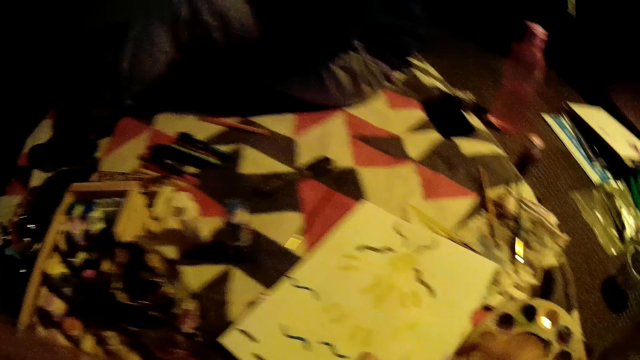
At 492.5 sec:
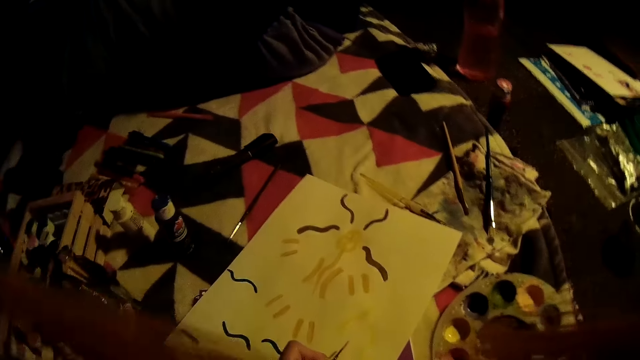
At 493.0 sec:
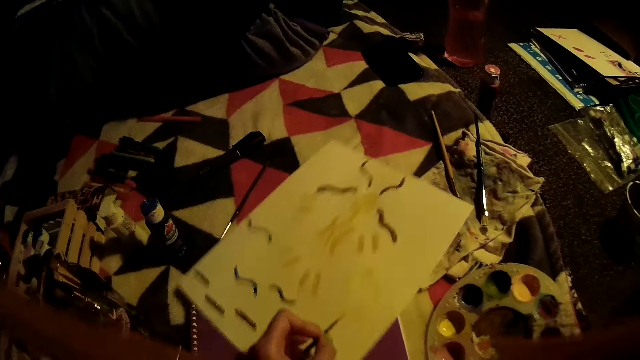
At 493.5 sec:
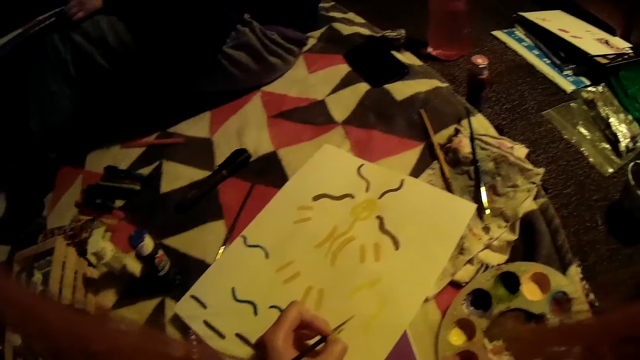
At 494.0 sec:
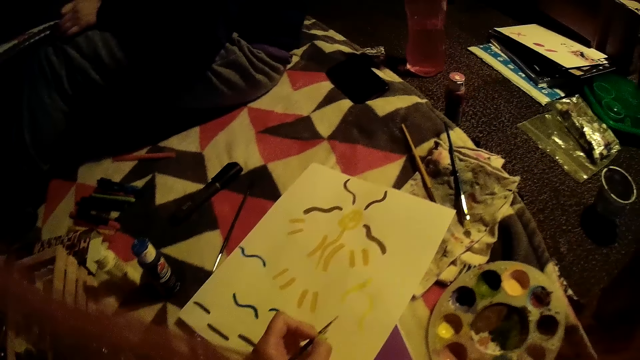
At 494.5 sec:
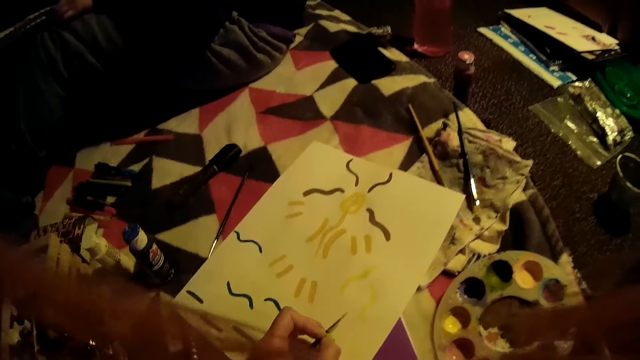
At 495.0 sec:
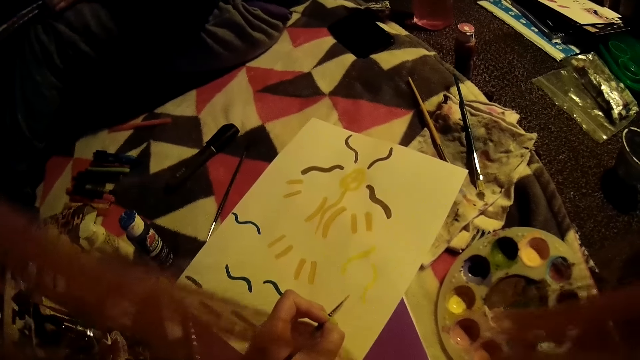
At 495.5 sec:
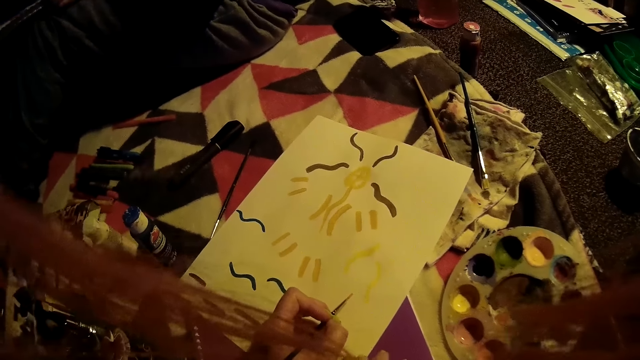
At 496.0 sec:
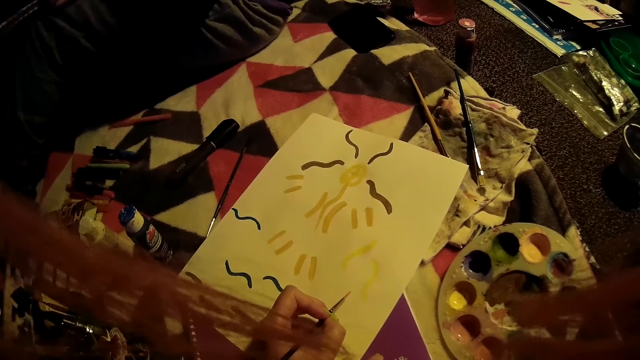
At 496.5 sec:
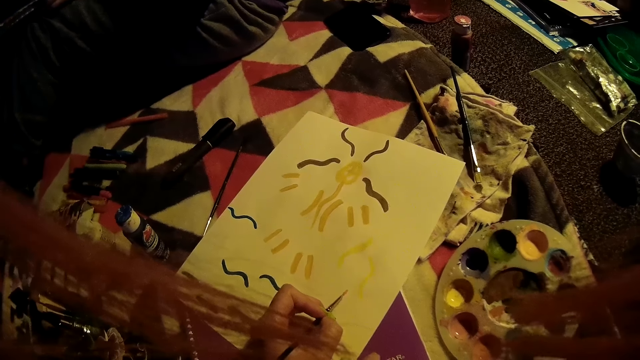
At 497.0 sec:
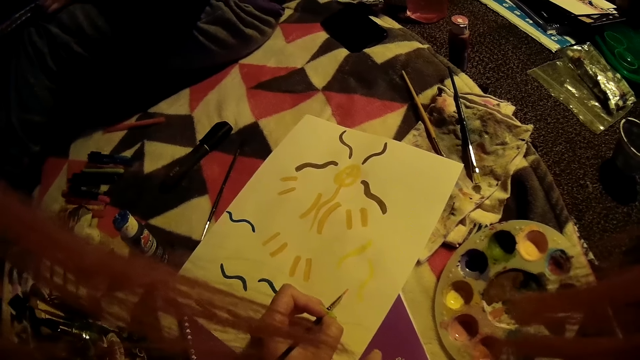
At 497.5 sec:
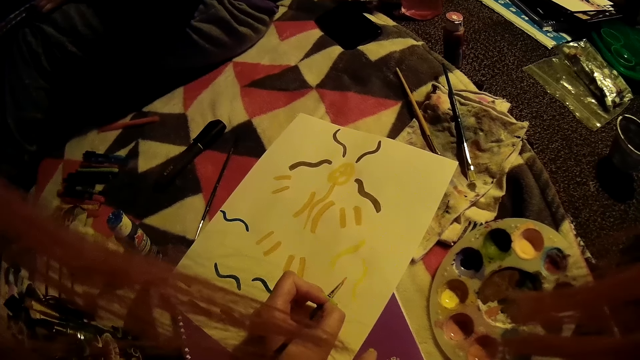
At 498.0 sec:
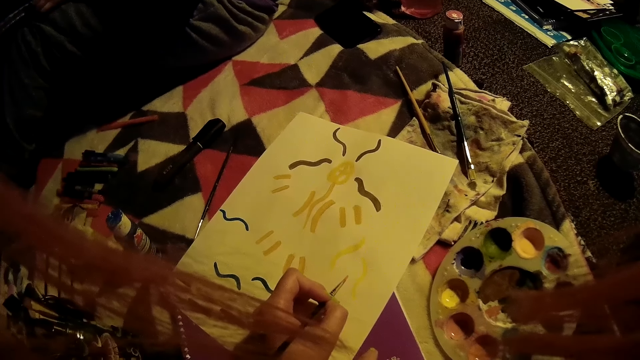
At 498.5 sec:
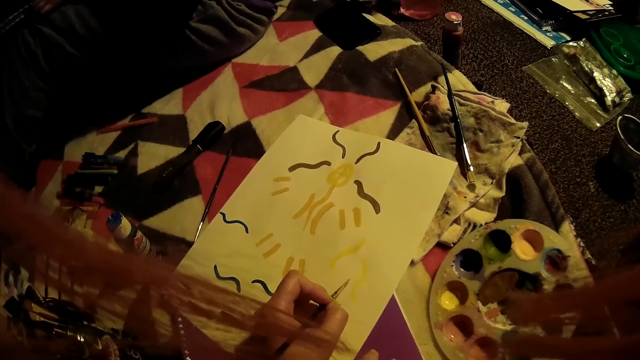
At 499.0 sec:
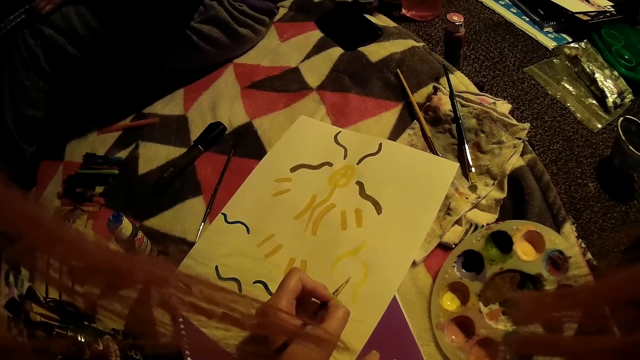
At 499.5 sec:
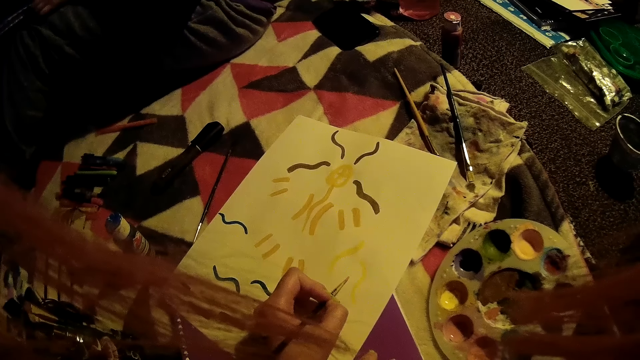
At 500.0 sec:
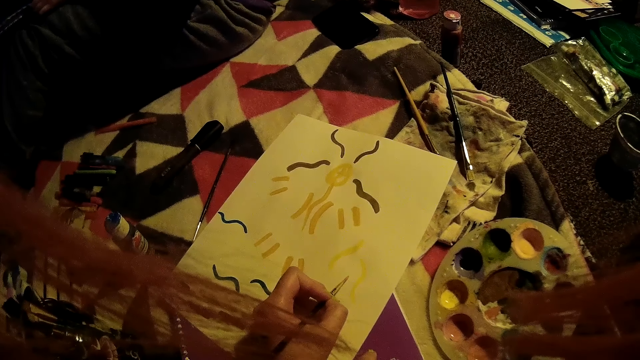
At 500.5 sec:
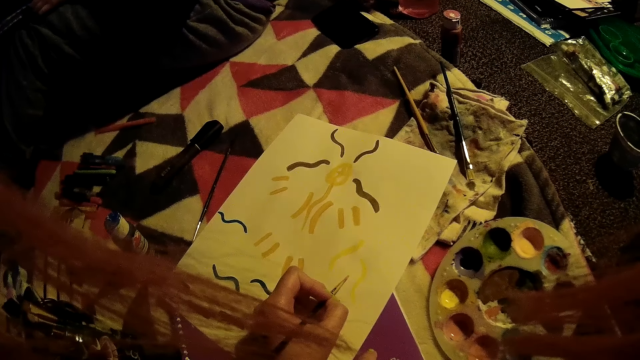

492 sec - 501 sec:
The camera wearer moves the drawing book. She draws on the paper with the paint brush on her left hand.

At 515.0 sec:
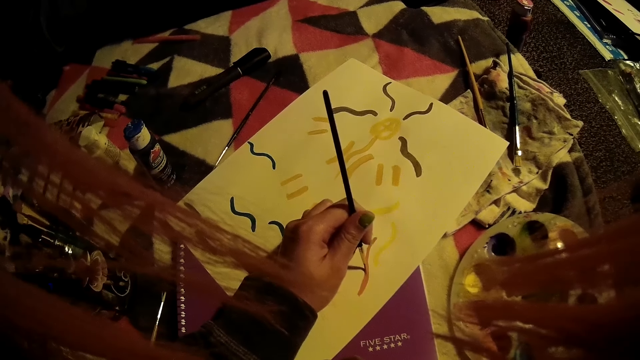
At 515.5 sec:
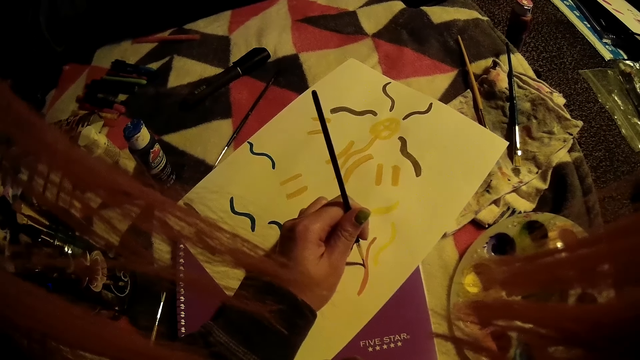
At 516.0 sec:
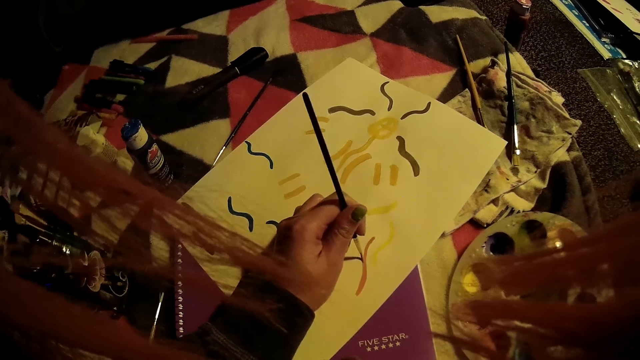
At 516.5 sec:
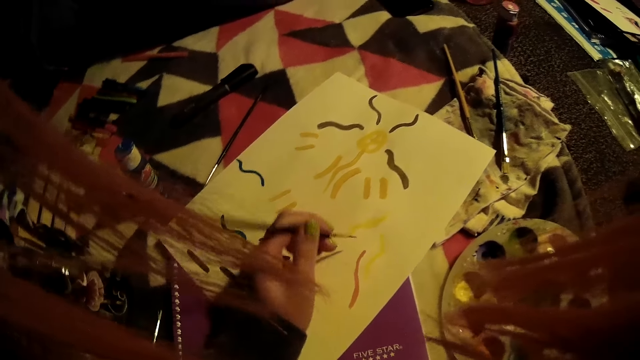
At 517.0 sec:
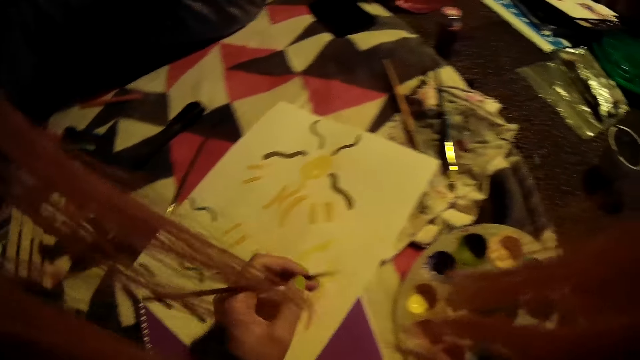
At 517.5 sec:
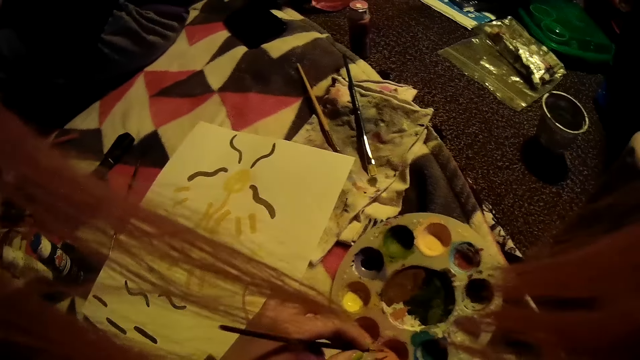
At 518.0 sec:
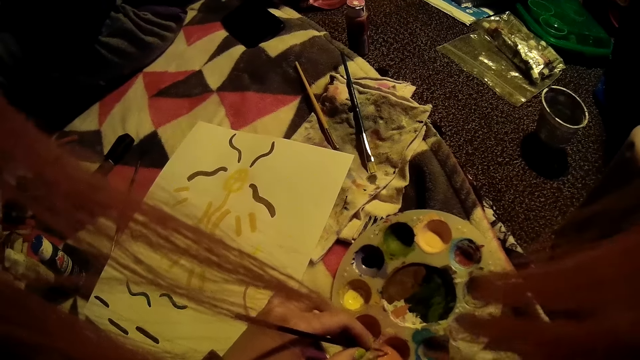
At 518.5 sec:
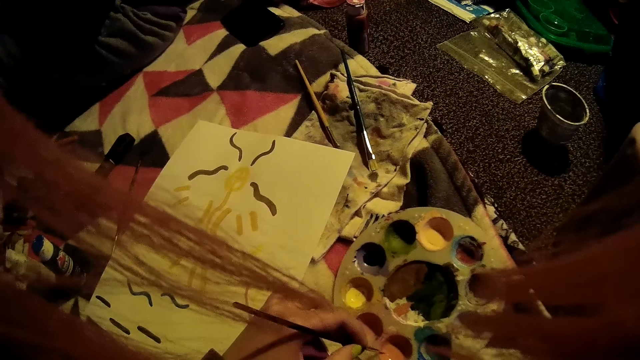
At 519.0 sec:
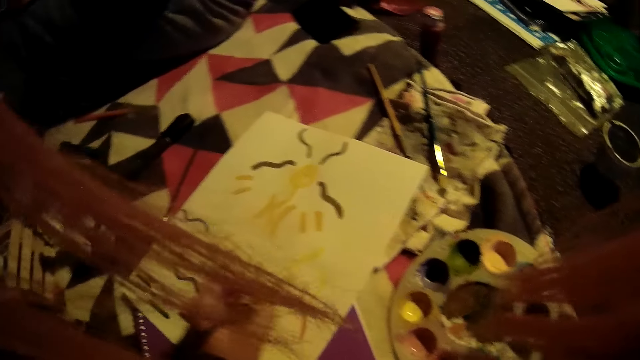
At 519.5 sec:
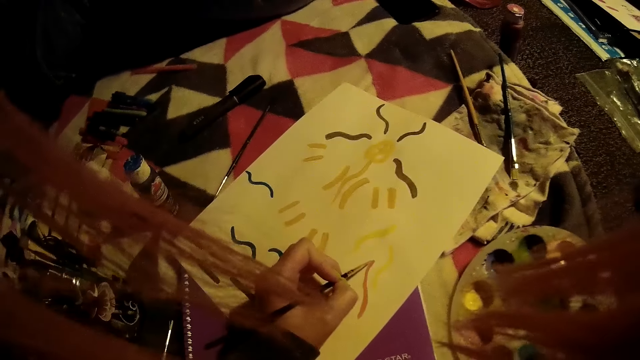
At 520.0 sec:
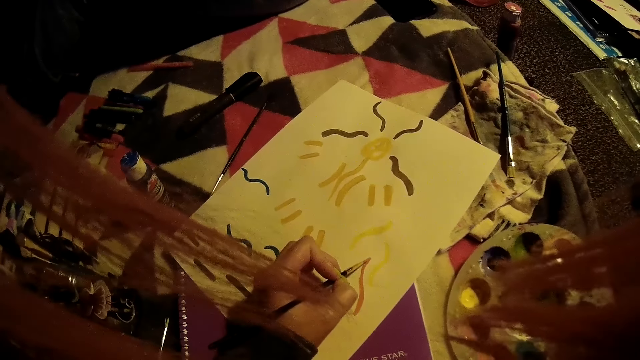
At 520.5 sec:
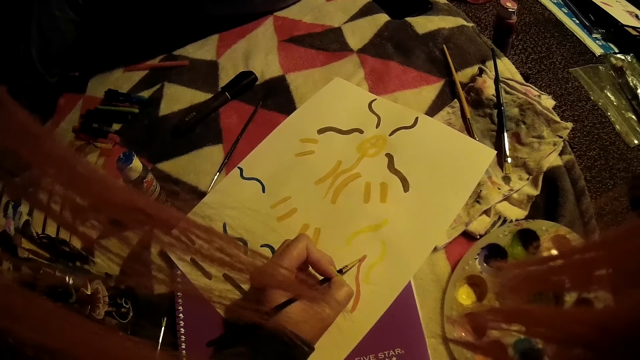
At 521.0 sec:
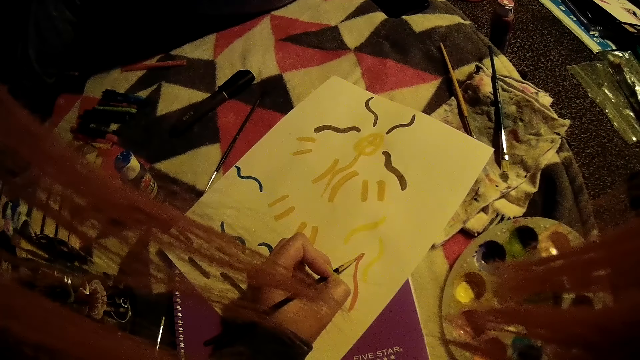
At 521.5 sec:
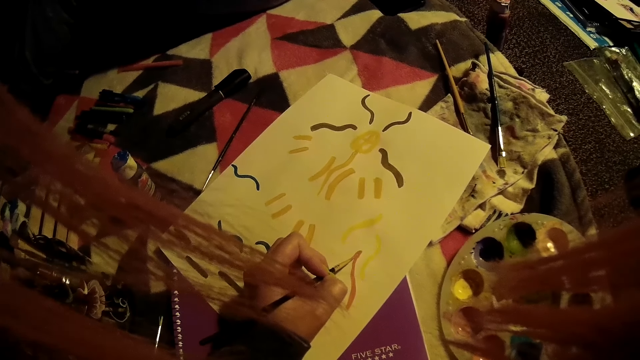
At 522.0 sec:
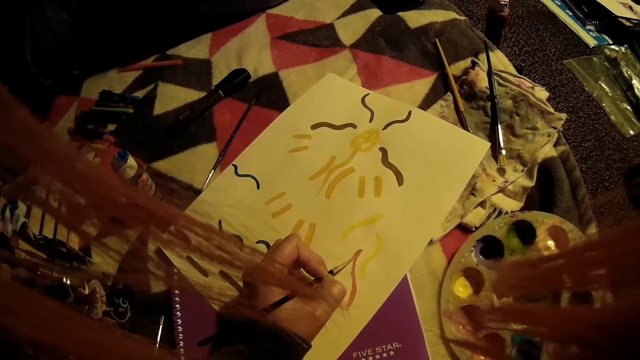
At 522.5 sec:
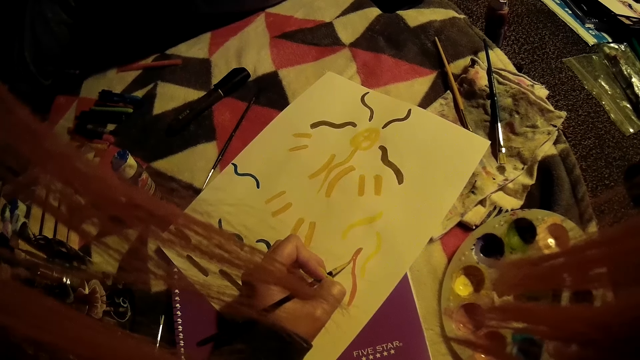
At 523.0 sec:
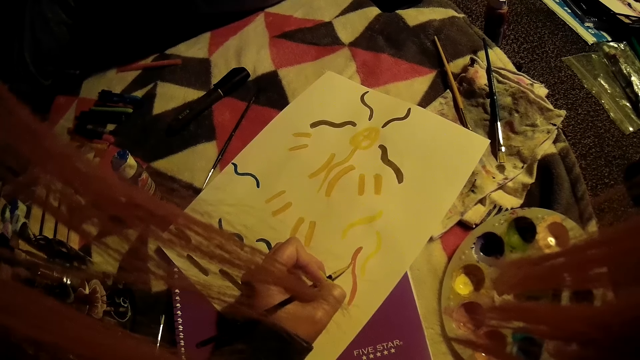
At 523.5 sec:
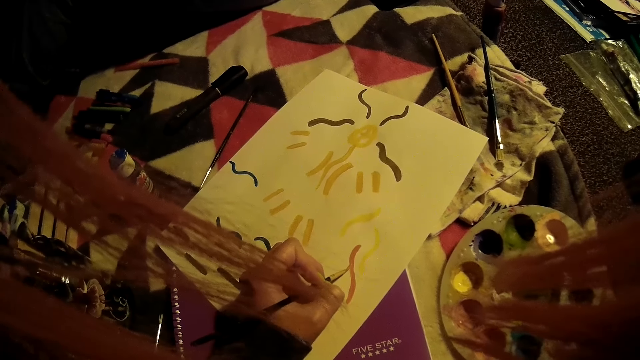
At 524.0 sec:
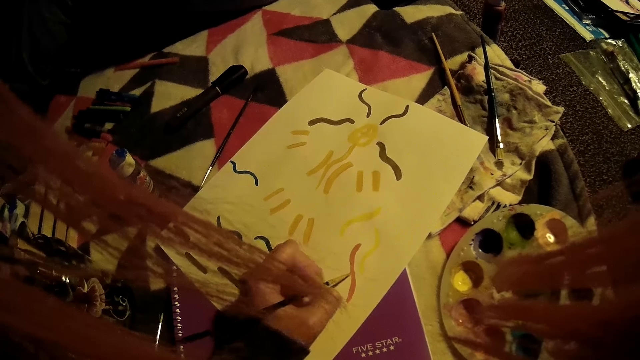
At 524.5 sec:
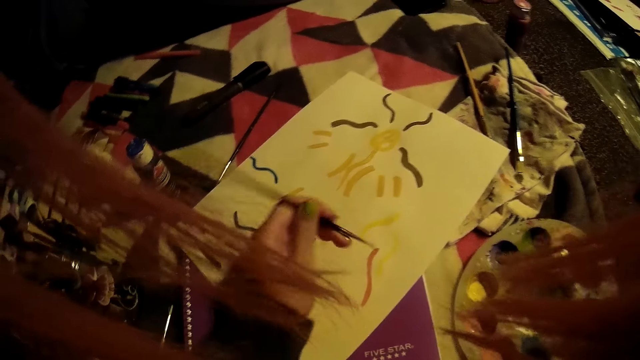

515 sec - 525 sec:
The camera wearer dips the paintbrush in the paint. They paint using the paint brush.
